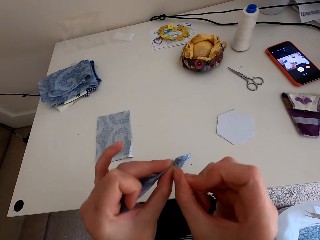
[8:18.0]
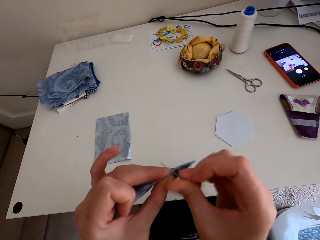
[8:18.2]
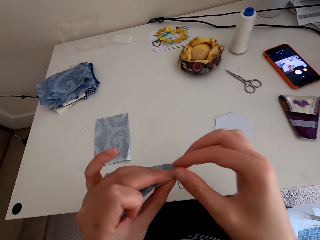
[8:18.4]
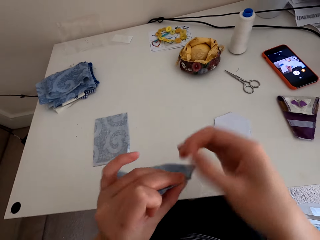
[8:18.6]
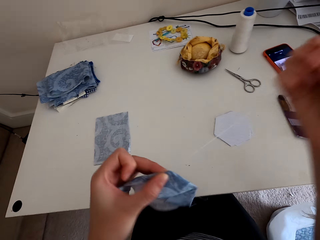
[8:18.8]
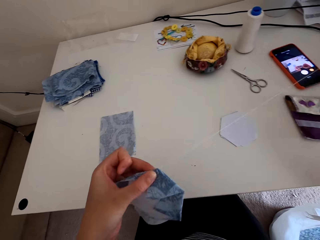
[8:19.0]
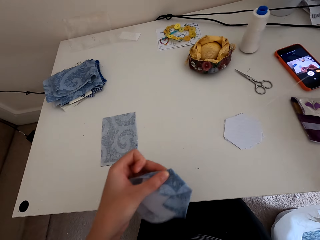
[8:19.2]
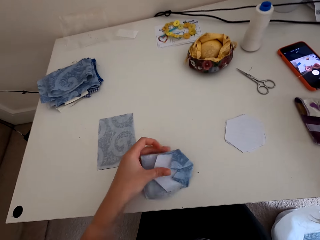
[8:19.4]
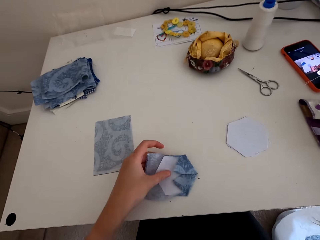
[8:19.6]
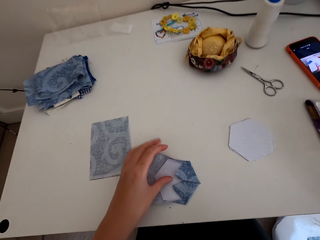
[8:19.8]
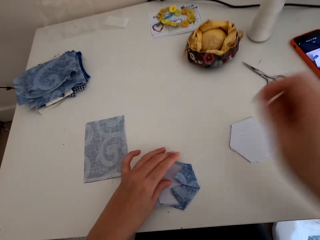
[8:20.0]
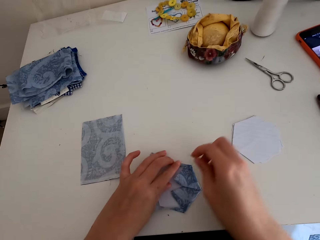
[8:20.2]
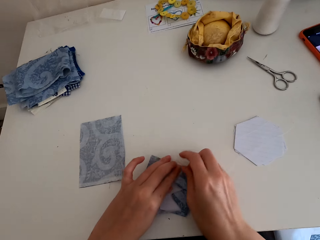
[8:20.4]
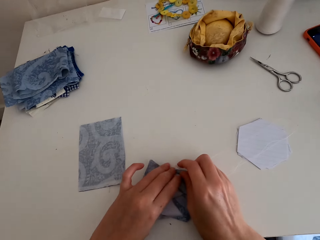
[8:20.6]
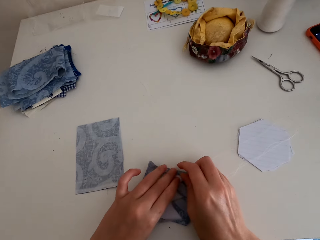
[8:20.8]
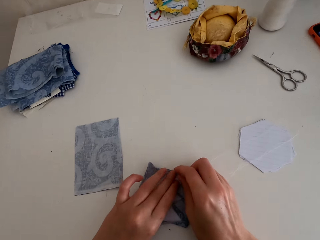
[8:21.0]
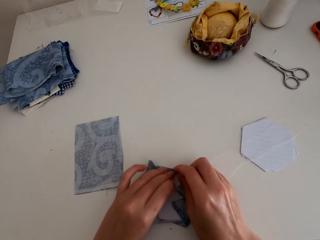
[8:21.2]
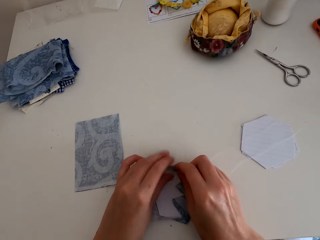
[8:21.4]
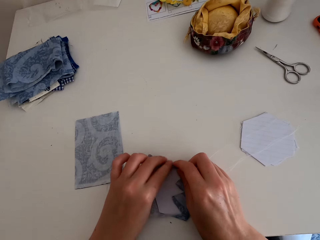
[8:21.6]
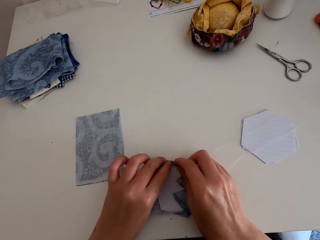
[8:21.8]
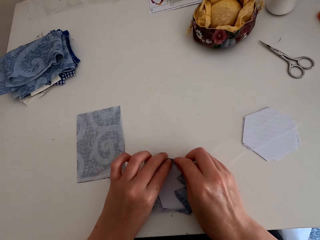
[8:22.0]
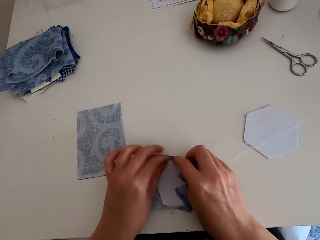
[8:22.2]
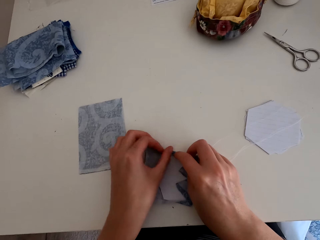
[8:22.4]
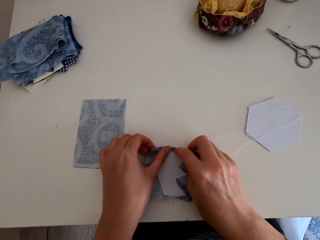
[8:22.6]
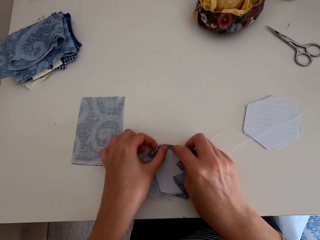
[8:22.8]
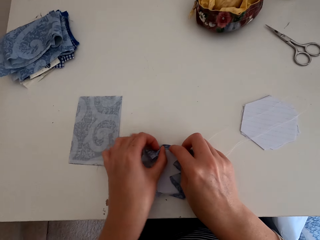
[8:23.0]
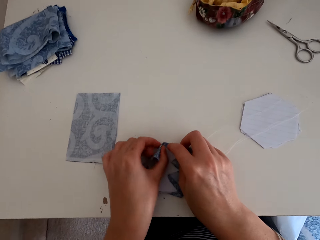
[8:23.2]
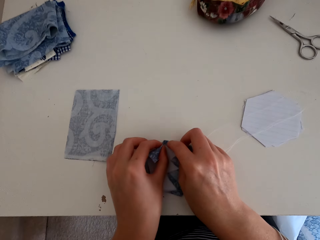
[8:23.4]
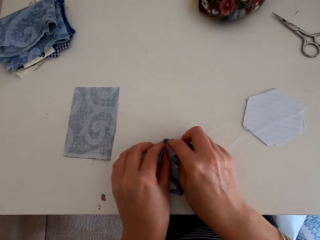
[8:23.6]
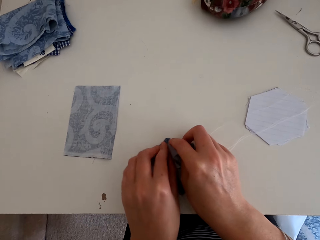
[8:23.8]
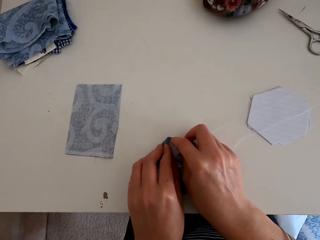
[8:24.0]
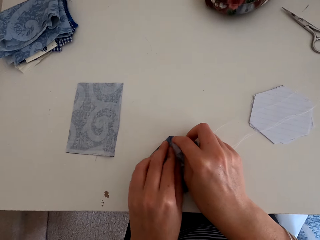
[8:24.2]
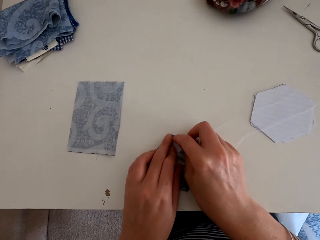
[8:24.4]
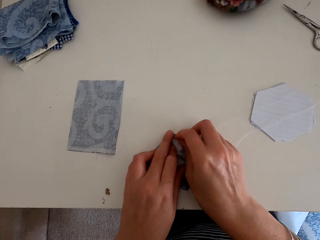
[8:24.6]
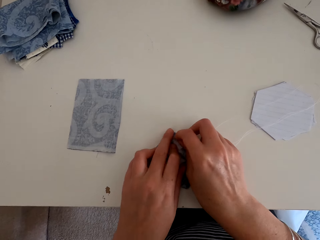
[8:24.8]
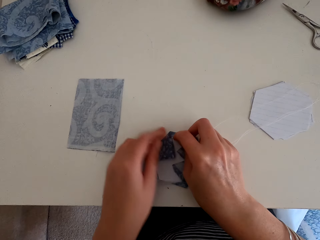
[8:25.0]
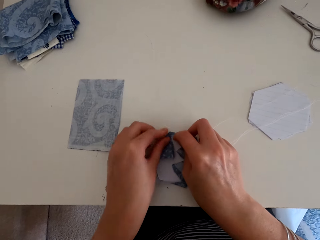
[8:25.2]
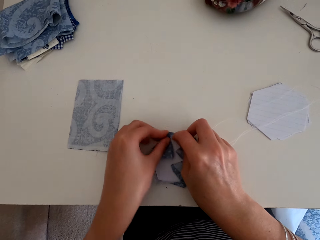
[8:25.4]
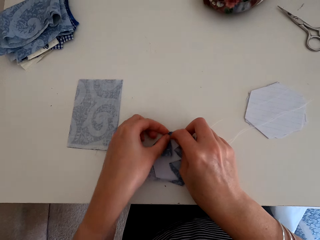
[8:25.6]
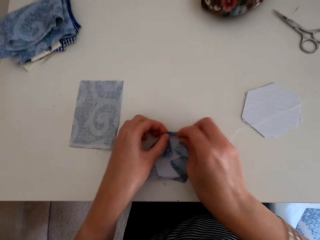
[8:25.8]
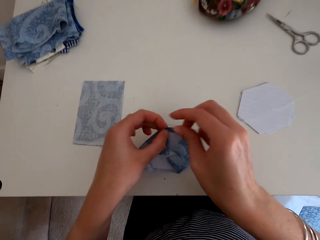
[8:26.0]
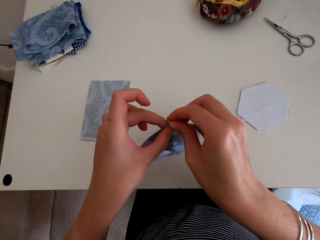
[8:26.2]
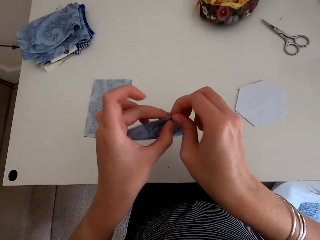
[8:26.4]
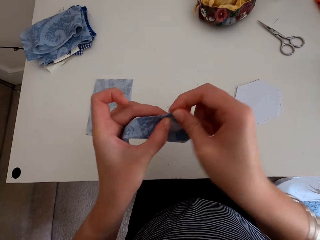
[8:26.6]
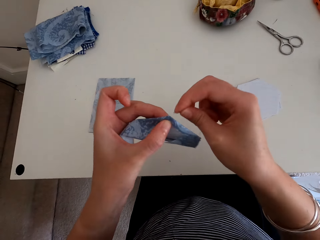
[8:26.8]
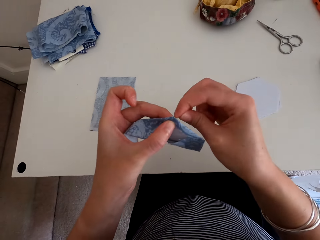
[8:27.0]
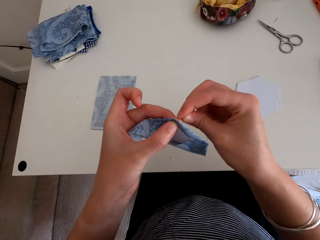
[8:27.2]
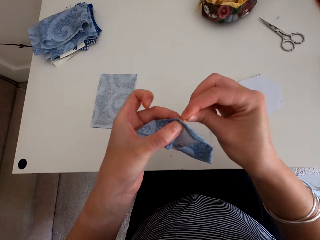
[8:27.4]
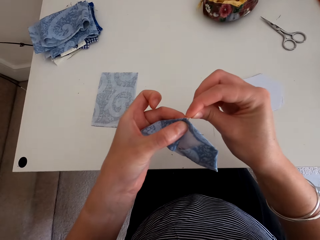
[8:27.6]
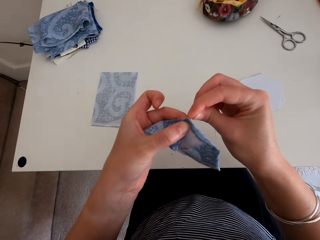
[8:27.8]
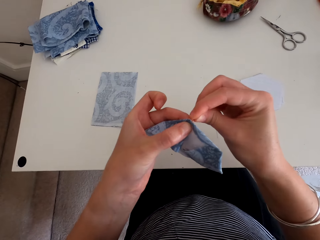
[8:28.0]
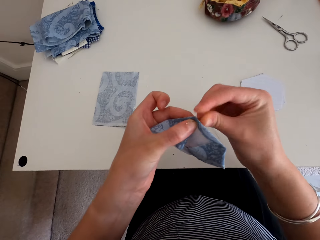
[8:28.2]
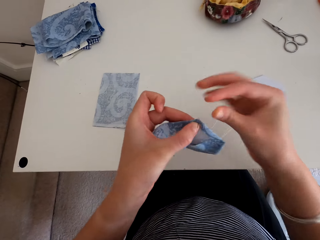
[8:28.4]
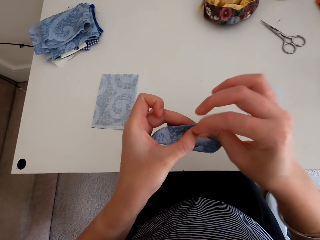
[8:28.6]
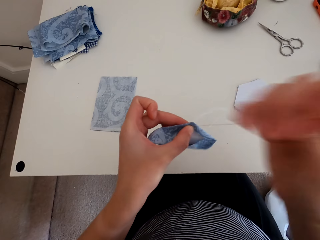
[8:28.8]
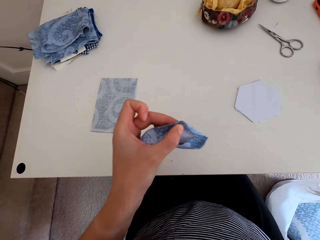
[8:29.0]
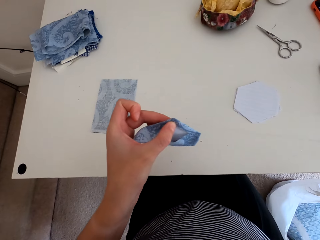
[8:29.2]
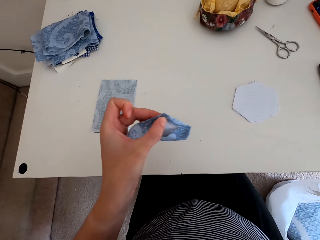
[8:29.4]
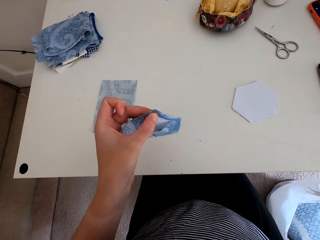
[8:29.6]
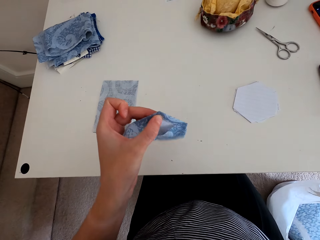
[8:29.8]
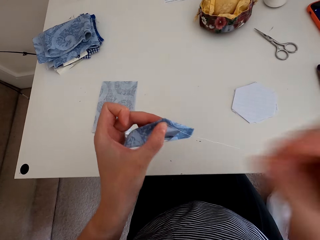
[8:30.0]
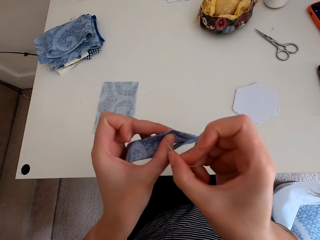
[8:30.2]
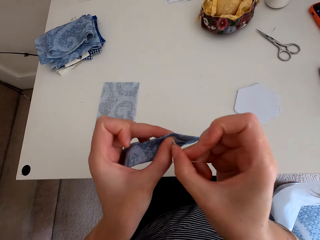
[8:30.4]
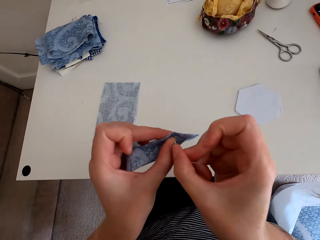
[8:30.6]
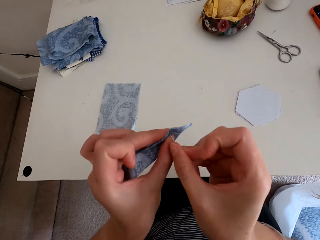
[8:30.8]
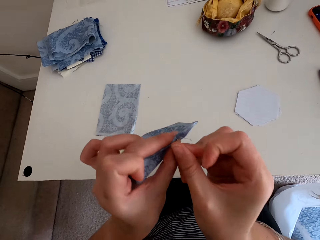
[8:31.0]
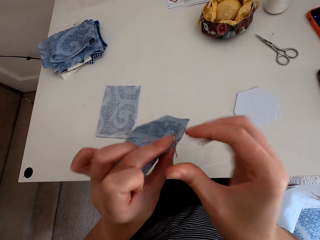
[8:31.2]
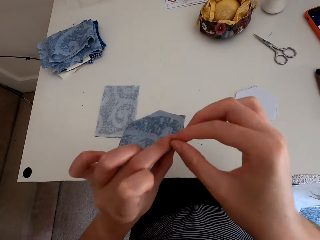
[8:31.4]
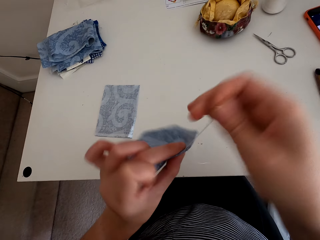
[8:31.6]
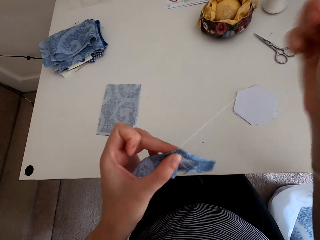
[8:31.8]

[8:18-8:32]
The camera wearer puts the cloth material on the table. They fold the cloth material. They sew the cloth material with a needle and thread.

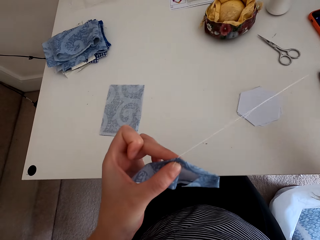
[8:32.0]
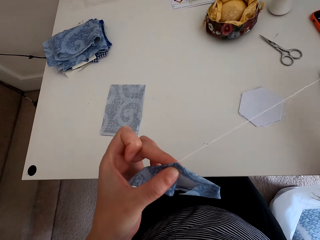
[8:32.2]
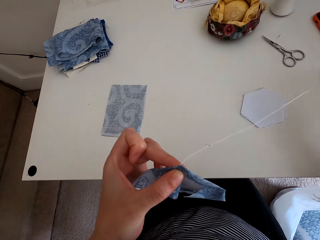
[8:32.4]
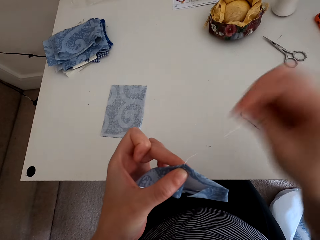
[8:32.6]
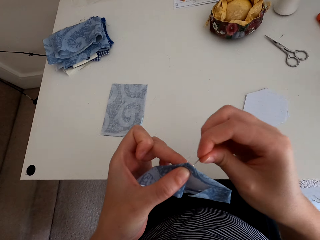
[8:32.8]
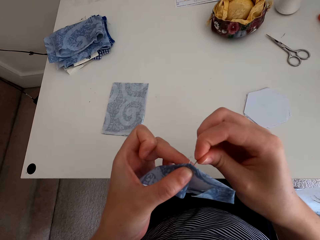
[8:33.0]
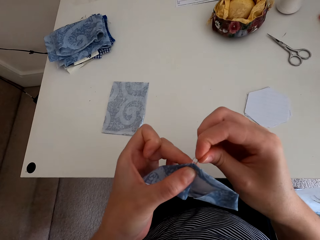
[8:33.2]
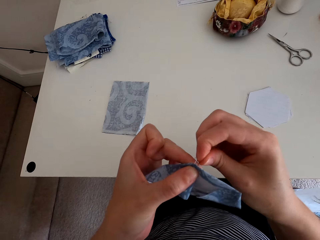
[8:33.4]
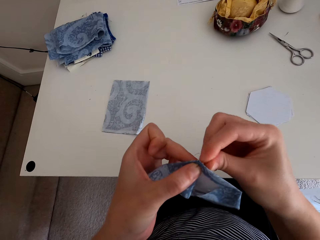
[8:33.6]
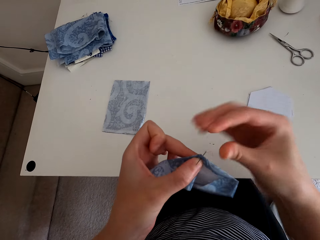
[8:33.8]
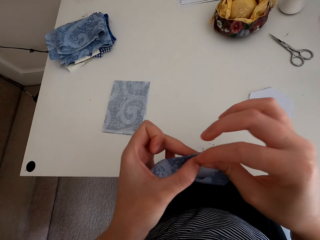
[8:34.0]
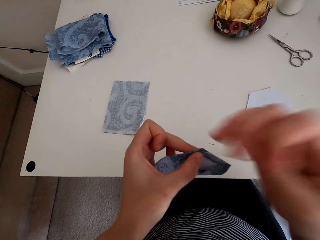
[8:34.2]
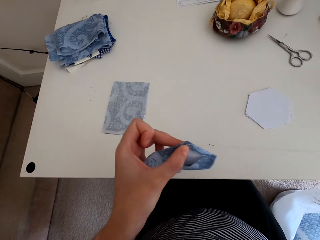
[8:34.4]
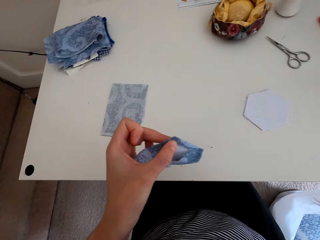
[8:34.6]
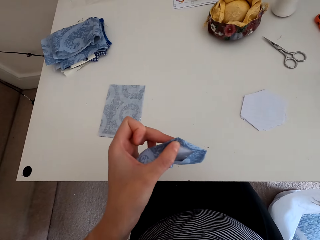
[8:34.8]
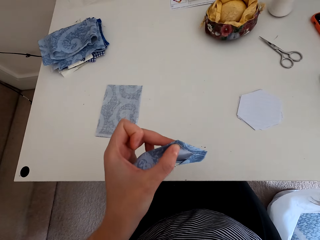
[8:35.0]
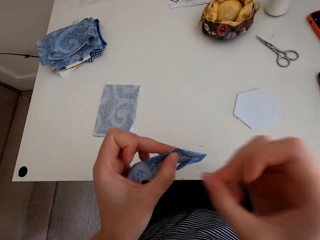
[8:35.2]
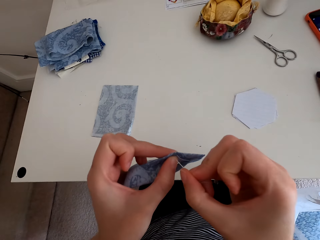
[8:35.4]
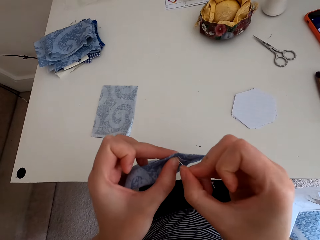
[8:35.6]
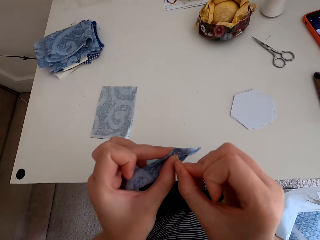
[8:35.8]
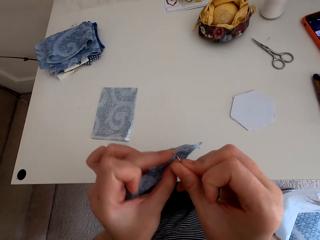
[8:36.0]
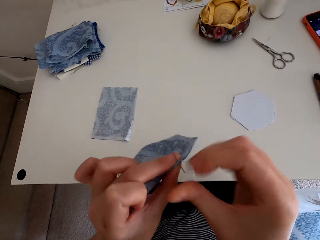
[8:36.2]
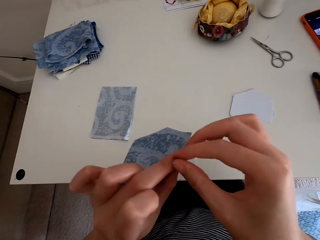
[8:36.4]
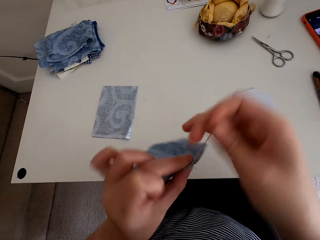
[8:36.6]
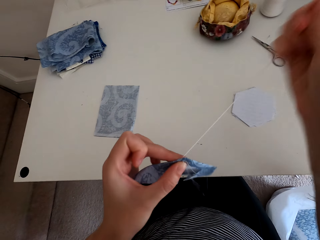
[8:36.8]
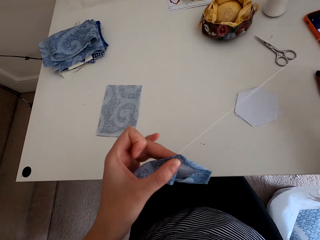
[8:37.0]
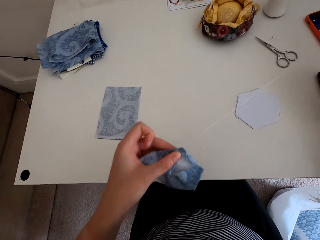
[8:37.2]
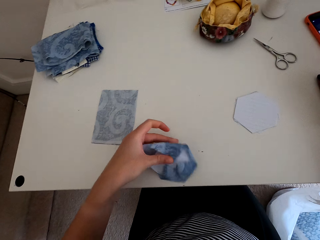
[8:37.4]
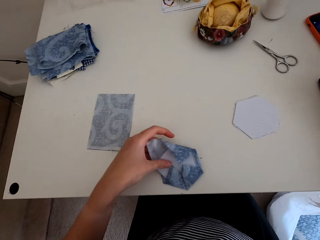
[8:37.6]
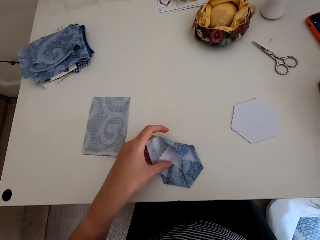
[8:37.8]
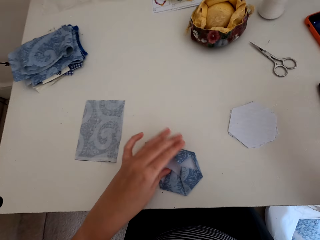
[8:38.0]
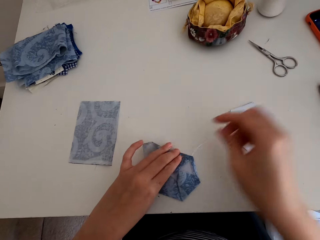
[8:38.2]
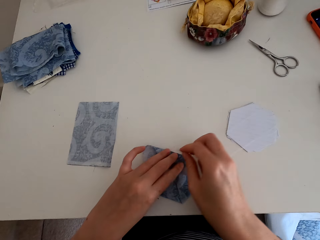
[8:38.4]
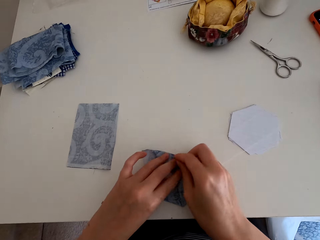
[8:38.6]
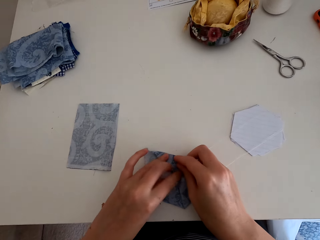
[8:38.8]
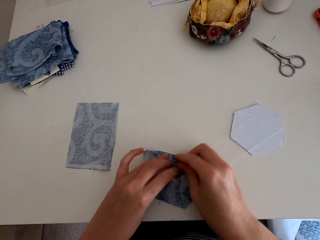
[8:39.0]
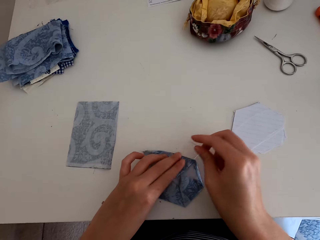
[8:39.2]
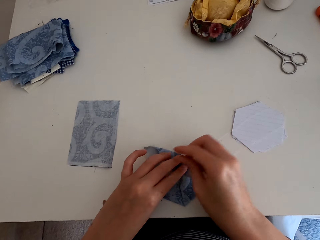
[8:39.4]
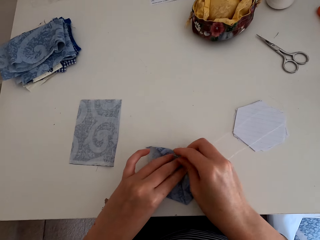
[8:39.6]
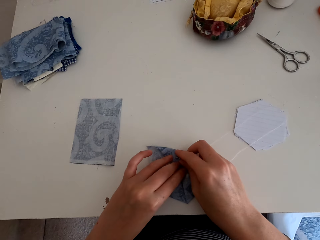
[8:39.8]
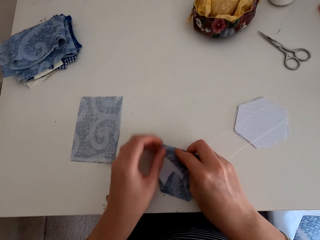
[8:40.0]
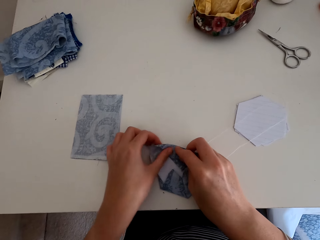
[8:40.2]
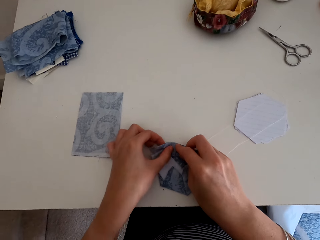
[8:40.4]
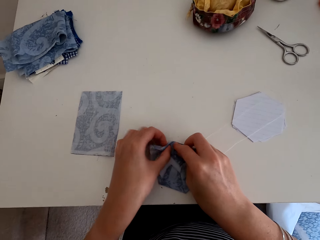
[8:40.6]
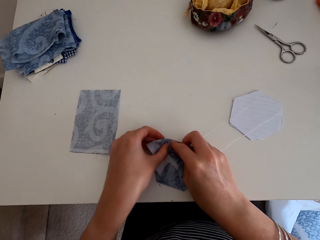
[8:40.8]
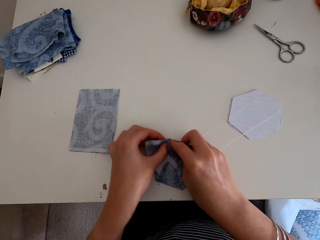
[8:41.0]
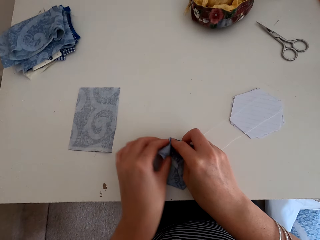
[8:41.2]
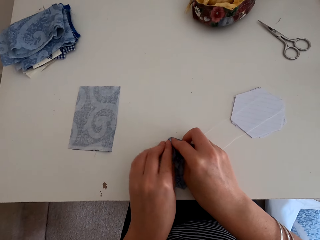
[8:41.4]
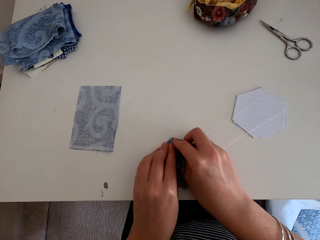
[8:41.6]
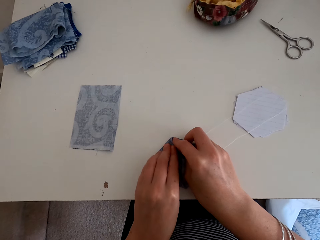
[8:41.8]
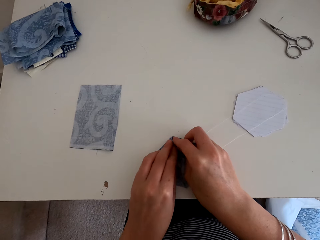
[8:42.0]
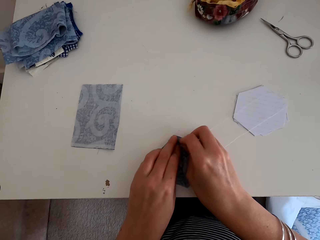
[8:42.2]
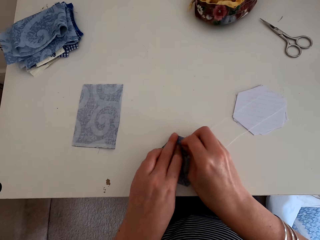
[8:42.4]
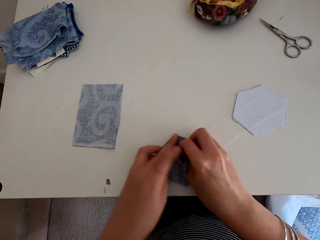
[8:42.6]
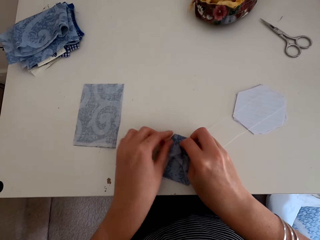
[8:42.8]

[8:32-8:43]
The camera wearer puts the cloth material on the table. They fold the cloth material.
